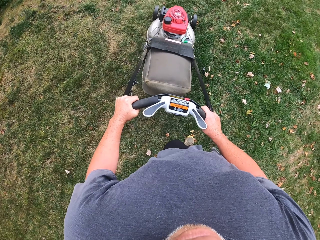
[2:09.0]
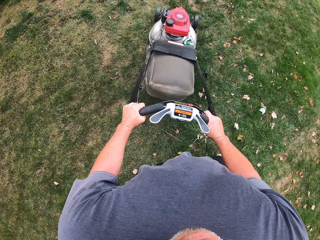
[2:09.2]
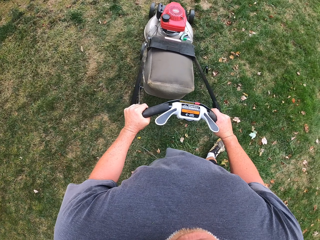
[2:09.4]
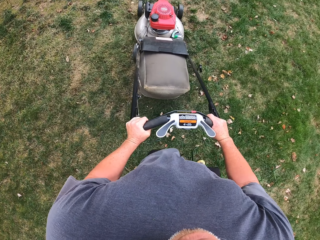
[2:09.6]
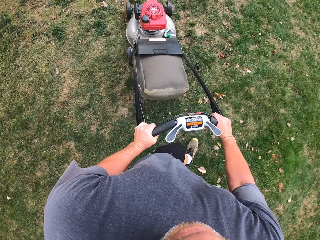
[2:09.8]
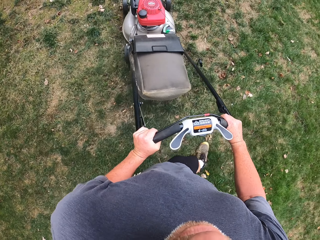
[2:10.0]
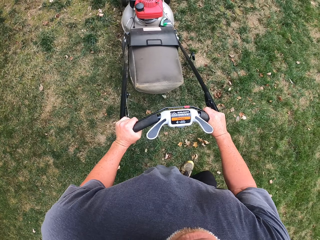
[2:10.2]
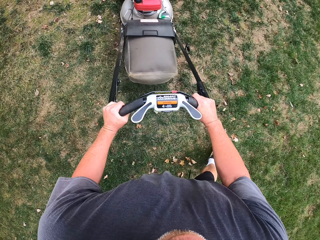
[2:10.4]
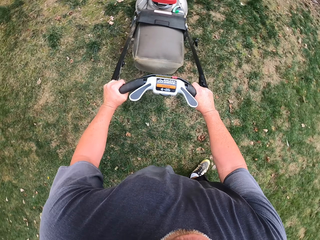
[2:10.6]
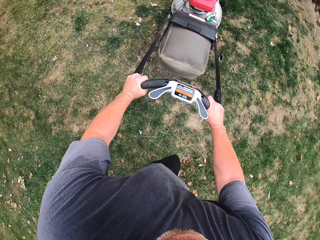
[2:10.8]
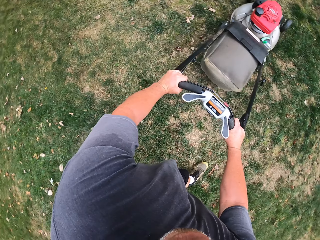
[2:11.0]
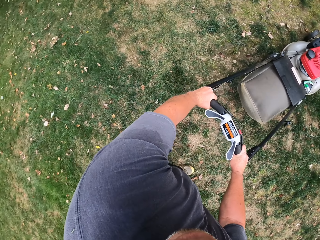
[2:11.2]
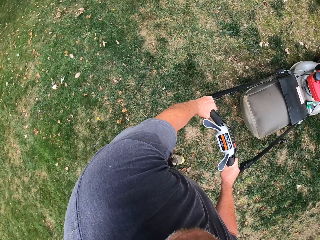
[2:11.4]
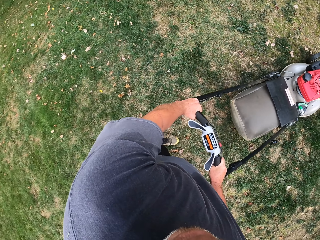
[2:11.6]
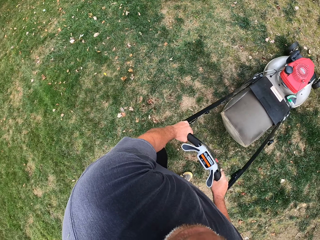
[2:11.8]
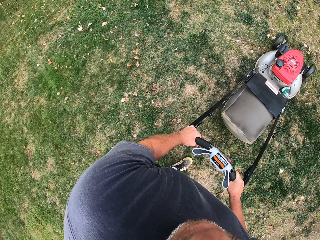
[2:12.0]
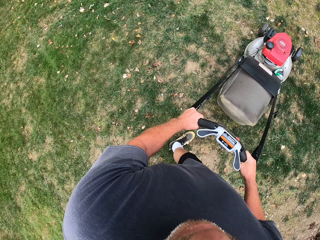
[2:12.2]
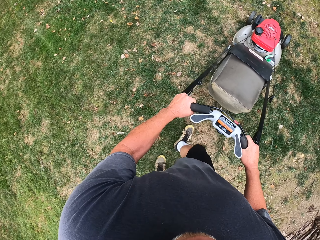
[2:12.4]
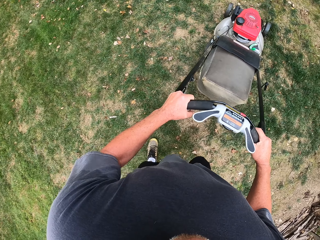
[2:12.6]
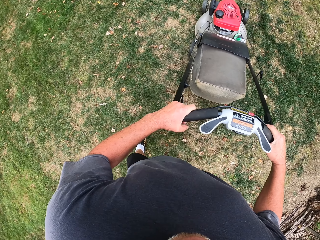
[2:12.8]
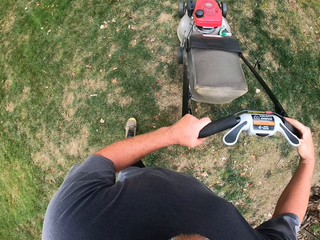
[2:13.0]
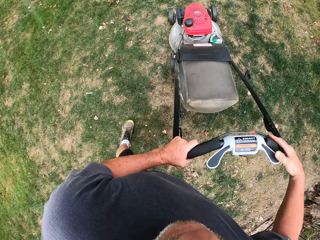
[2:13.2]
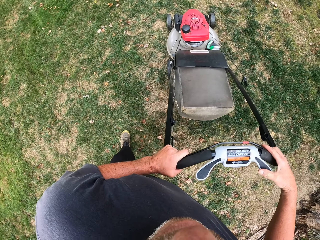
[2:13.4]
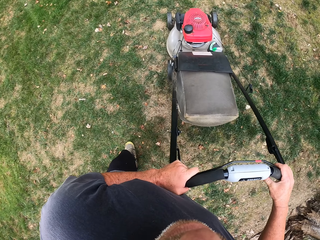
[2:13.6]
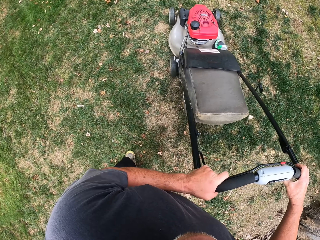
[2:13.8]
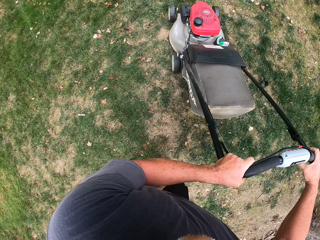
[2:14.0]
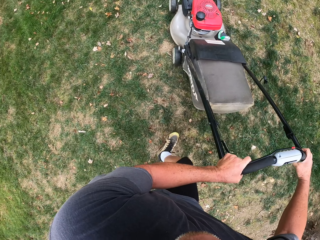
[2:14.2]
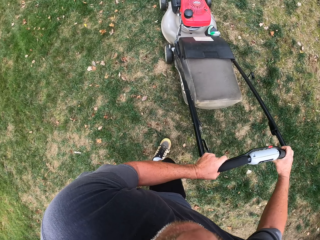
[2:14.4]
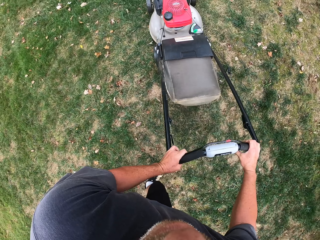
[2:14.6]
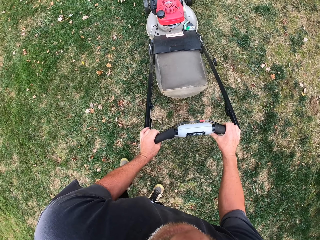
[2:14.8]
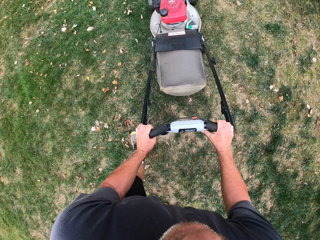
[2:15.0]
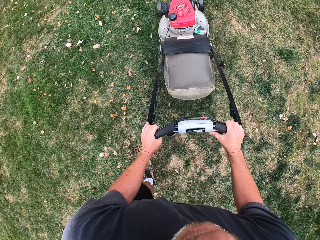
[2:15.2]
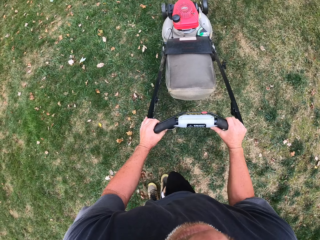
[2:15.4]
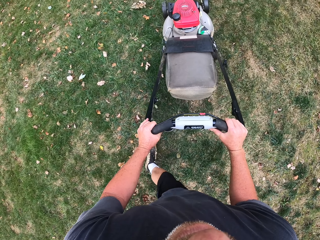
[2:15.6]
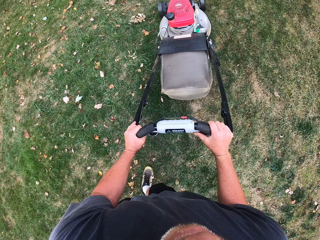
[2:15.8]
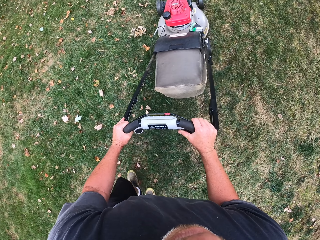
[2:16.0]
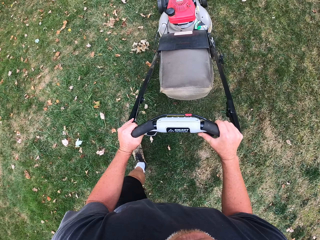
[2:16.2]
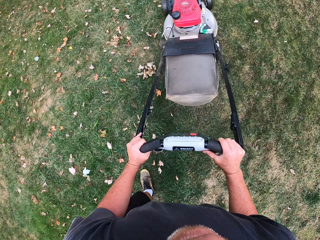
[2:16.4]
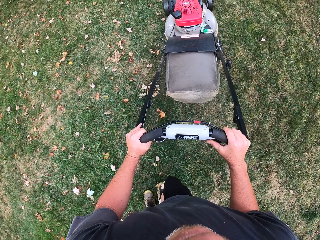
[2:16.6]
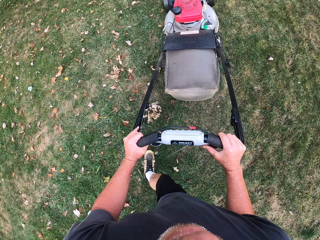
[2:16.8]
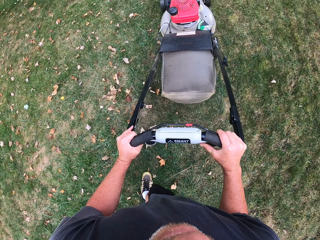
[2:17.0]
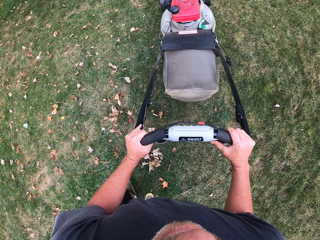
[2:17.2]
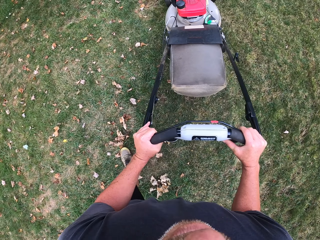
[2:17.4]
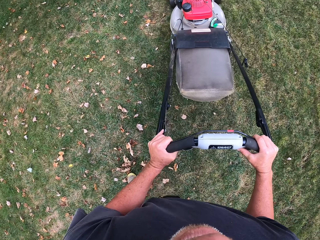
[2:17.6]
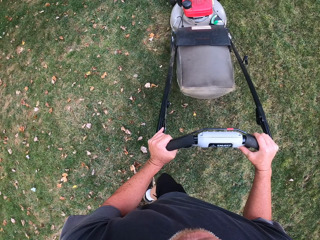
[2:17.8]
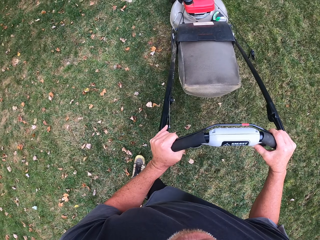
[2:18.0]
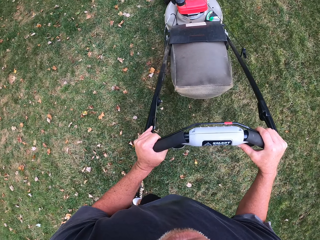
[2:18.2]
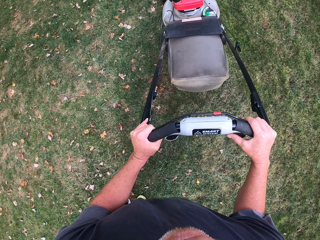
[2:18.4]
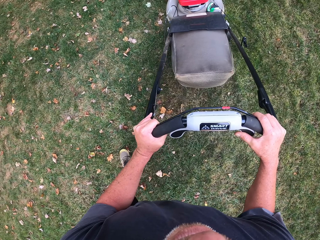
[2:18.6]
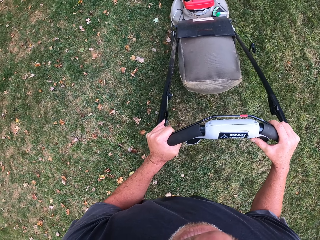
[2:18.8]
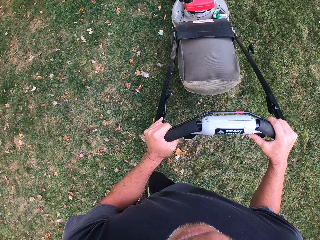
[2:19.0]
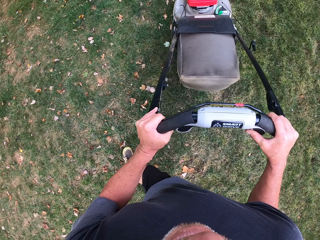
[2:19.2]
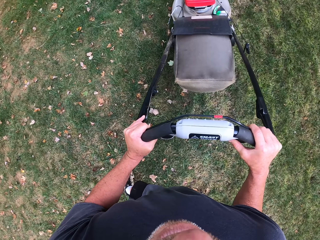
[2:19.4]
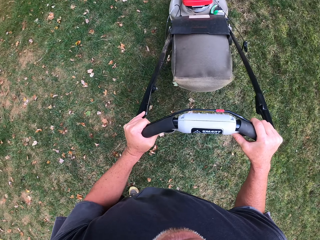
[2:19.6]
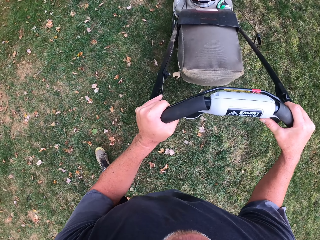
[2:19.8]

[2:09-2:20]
The camera wearer reverses the lawn mower. They cut the grass with the lawn mower.

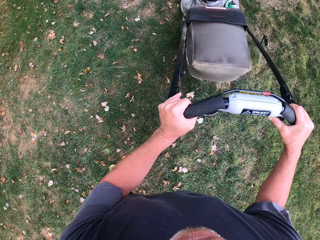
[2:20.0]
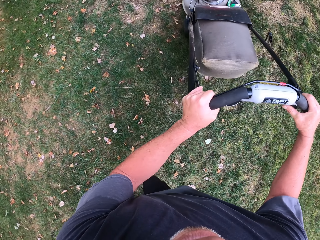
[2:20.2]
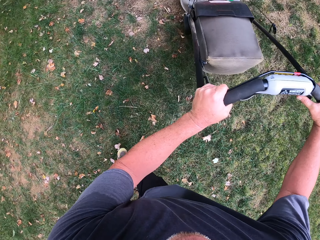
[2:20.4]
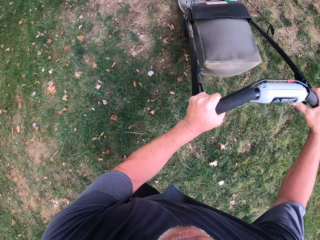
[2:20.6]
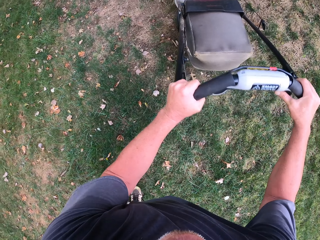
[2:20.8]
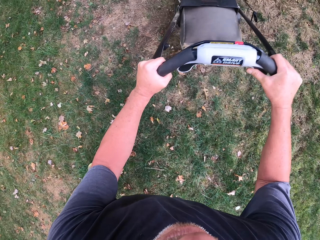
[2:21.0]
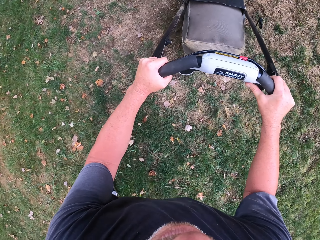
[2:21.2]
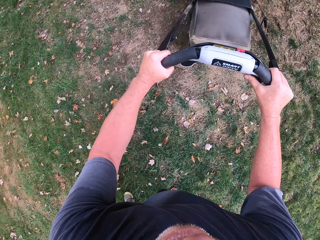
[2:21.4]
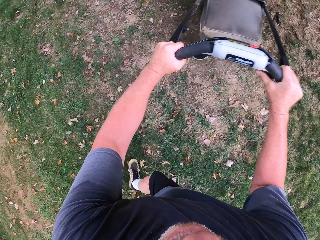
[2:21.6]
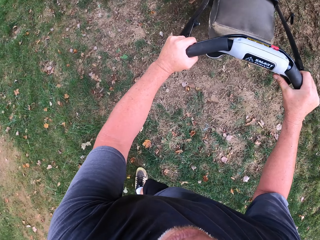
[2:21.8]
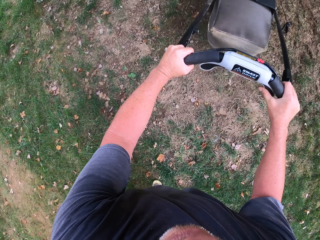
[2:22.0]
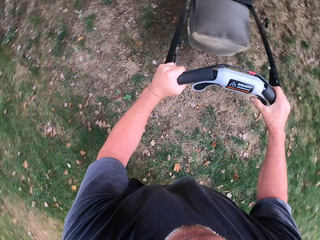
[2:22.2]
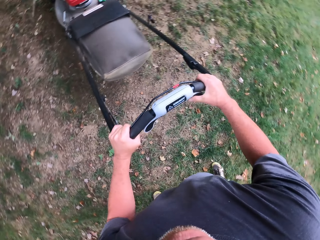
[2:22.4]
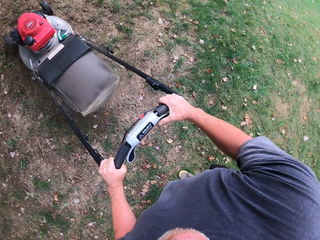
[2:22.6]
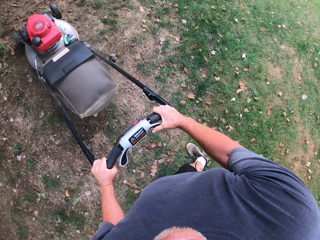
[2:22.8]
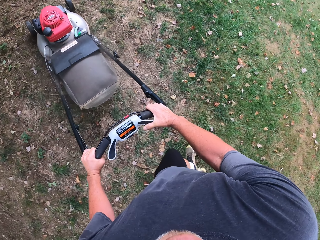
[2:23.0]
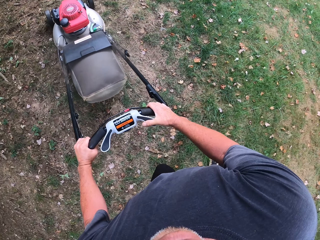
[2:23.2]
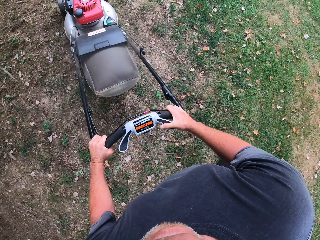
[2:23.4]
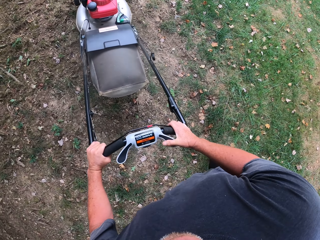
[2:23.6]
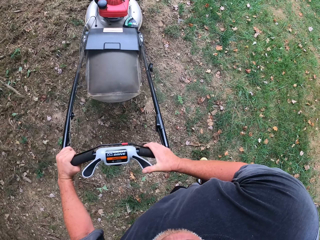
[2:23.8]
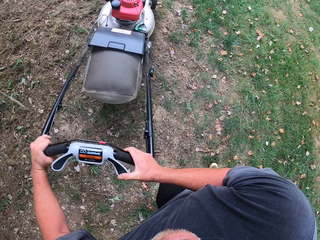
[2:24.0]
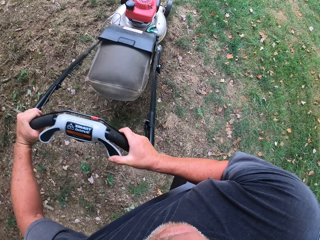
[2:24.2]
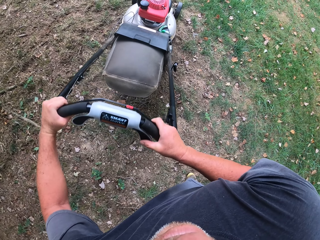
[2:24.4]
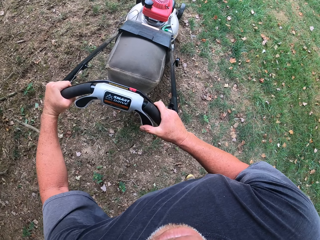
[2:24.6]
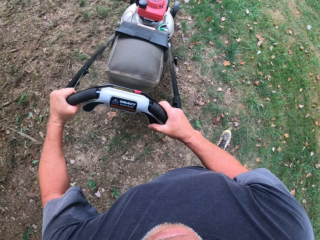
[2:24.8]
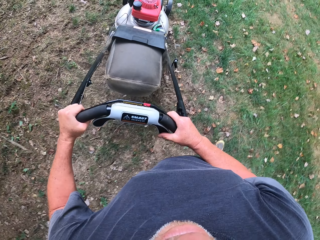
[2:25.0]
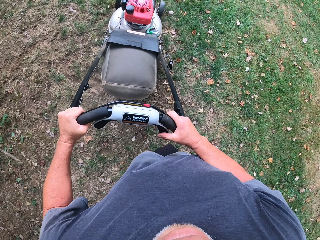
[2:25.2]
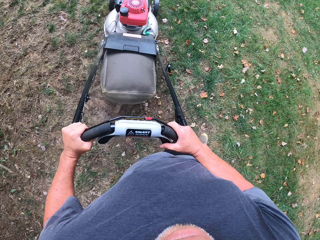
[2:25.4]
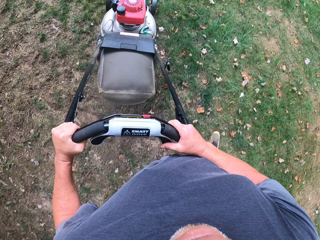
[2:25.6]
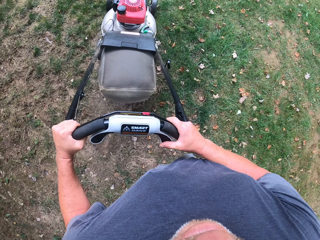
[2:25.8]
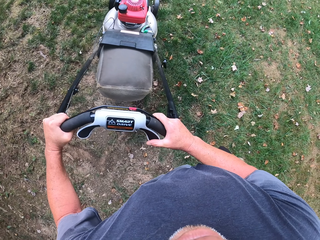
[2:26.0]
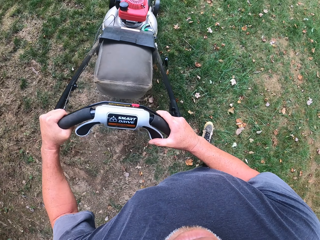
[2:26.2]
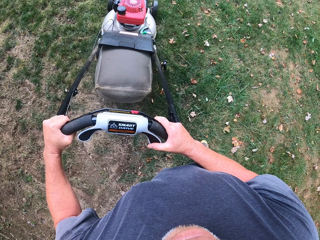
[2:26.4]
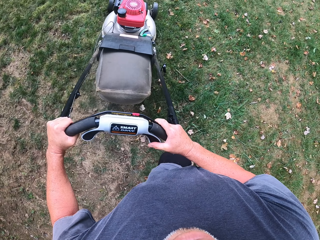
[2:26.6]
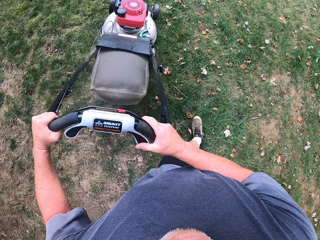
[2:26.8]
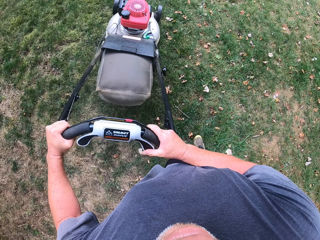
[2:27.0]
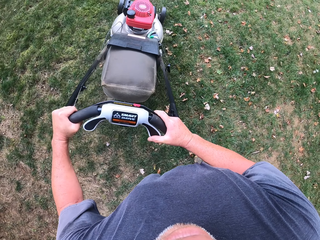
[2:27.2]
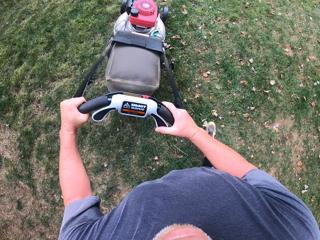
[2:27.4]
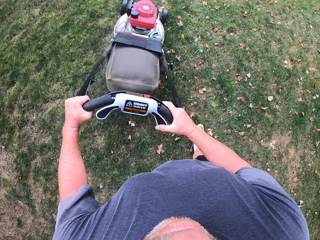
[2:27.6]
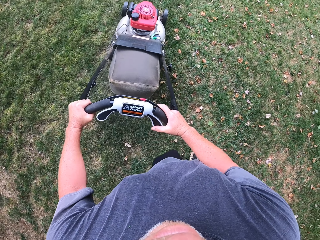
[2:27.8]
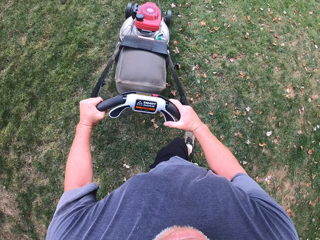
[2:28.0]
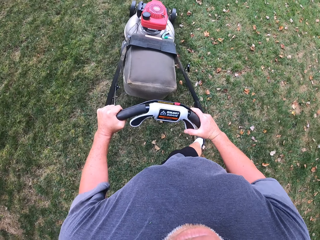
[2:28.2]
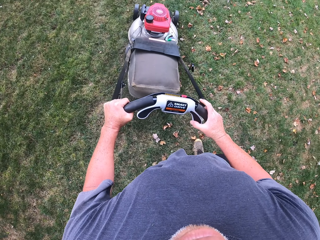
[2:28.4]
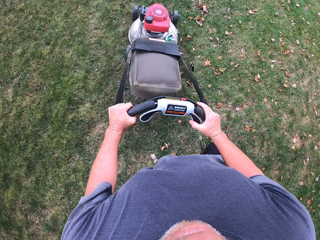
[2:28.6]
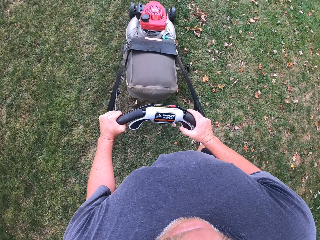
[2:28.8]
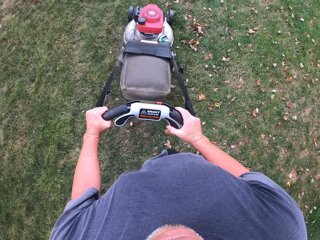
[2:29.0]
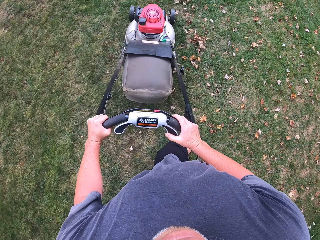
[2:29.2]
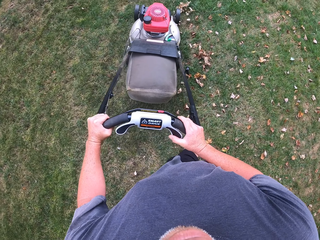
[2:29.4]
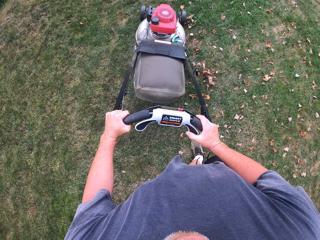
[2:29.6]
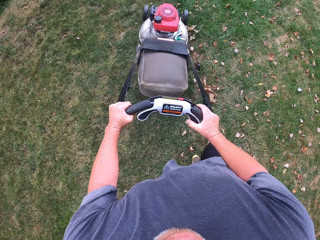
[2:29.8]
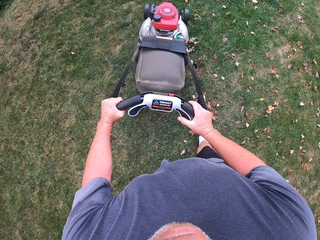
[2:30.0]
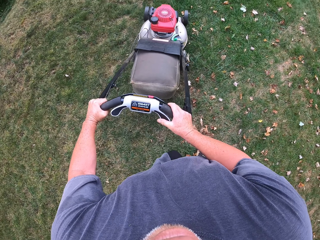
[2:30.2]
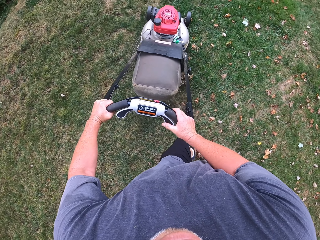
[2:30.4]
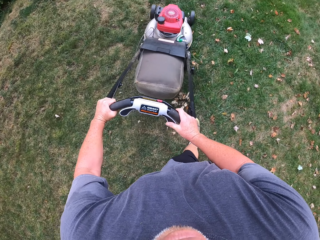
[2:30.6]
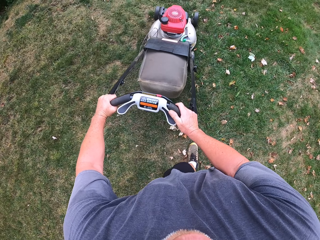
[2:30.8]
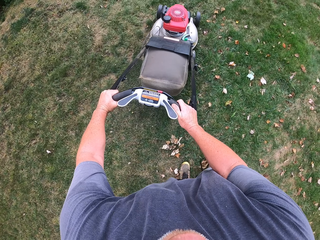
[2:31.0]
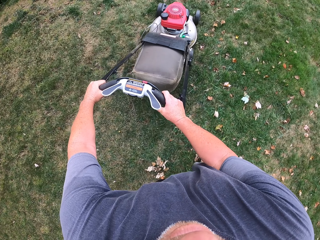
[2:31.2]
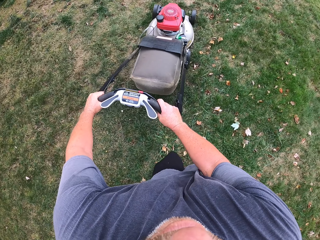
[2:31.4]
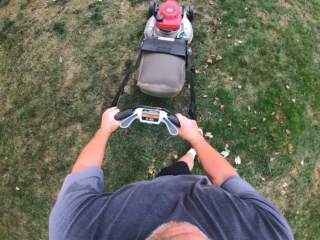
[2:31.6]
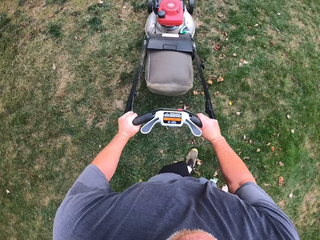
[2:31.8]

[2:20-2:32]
The camera wearer turns the lawn mower. They cut grass with the lawn mower.
